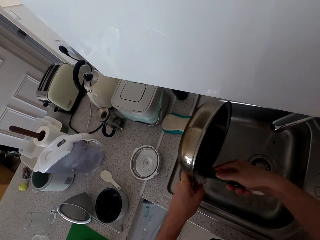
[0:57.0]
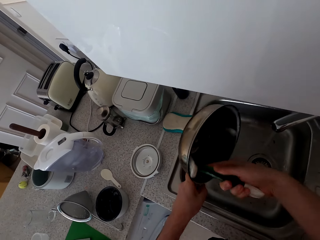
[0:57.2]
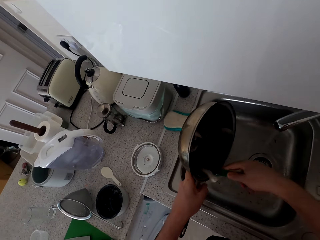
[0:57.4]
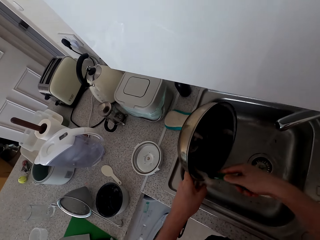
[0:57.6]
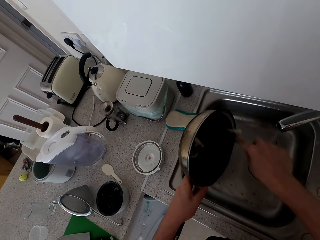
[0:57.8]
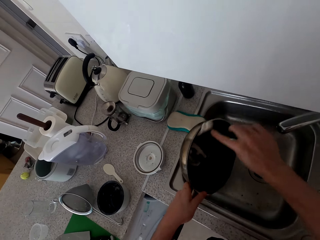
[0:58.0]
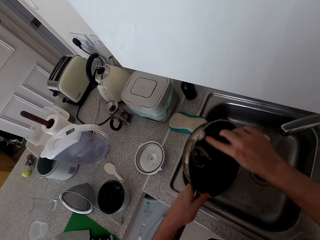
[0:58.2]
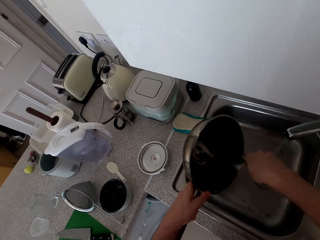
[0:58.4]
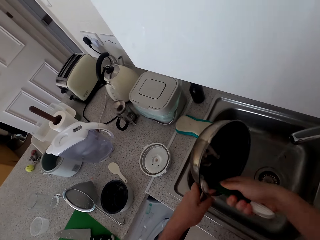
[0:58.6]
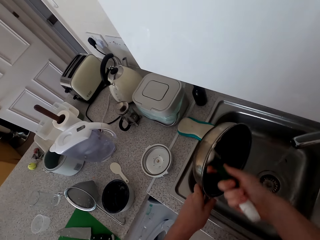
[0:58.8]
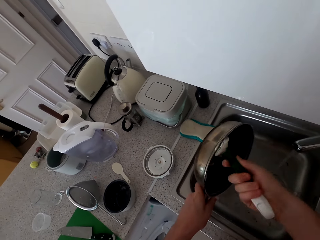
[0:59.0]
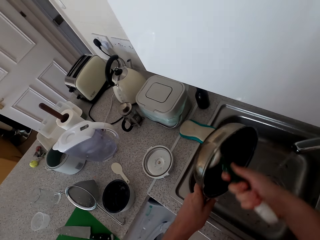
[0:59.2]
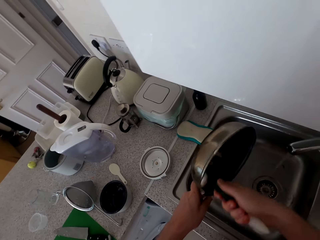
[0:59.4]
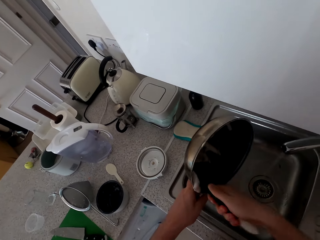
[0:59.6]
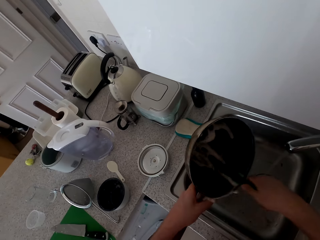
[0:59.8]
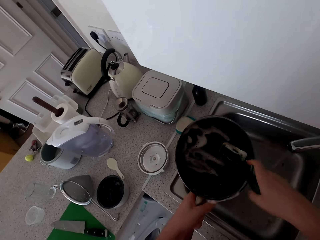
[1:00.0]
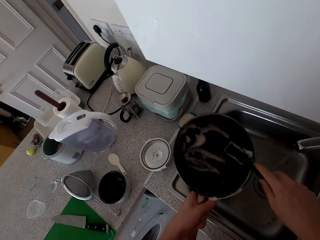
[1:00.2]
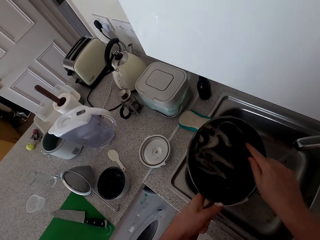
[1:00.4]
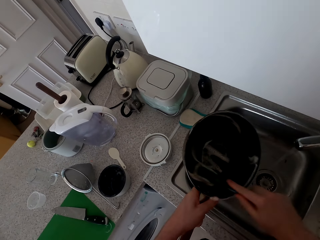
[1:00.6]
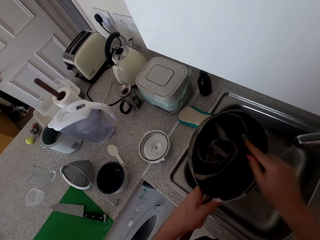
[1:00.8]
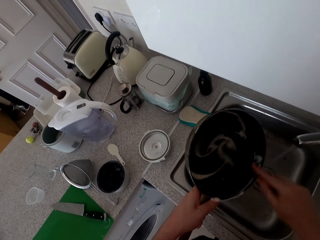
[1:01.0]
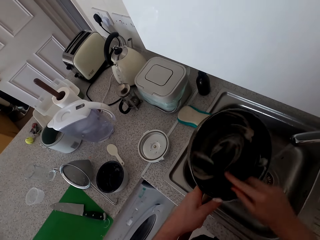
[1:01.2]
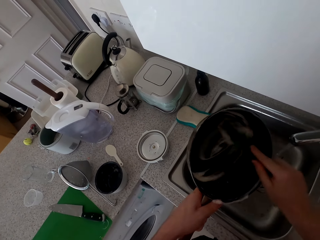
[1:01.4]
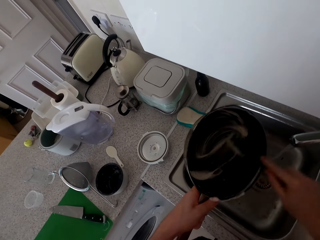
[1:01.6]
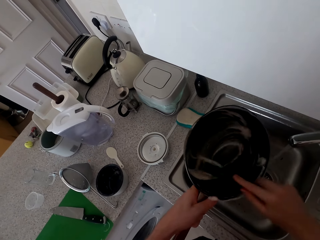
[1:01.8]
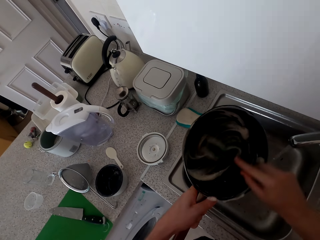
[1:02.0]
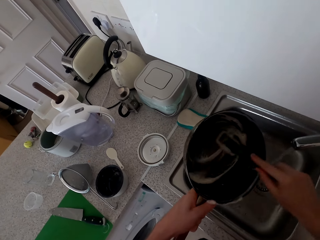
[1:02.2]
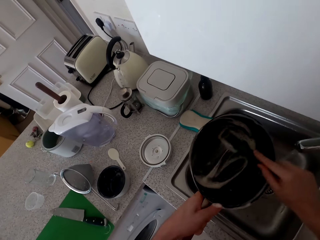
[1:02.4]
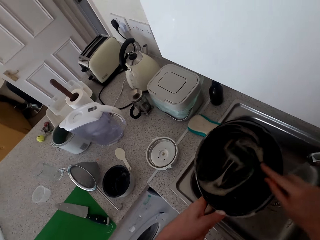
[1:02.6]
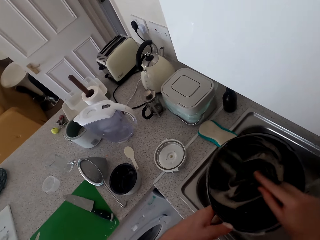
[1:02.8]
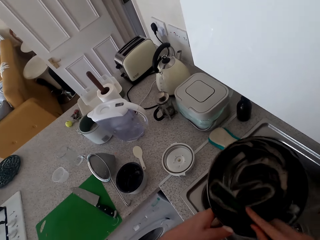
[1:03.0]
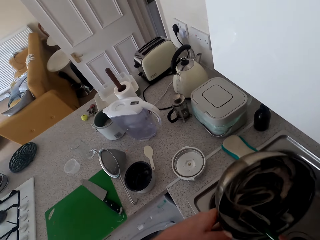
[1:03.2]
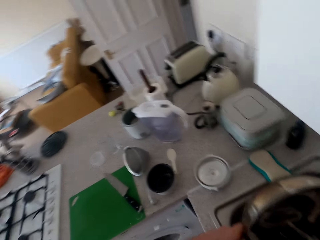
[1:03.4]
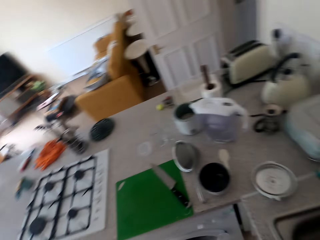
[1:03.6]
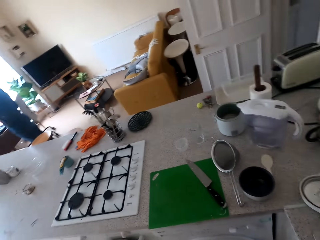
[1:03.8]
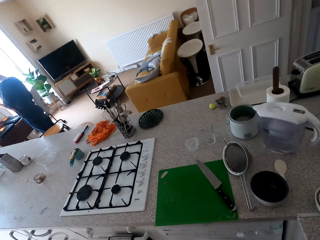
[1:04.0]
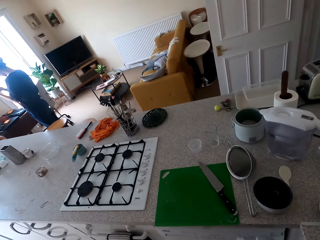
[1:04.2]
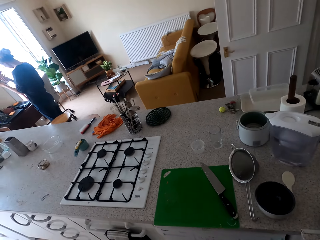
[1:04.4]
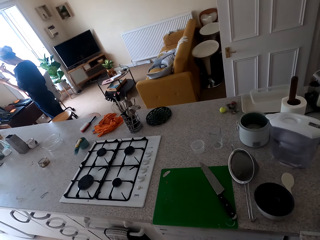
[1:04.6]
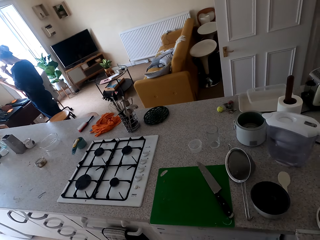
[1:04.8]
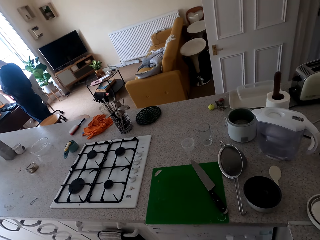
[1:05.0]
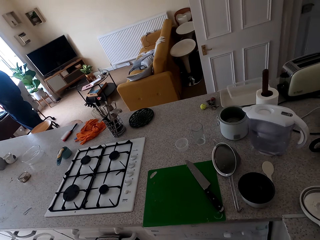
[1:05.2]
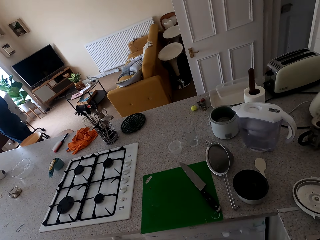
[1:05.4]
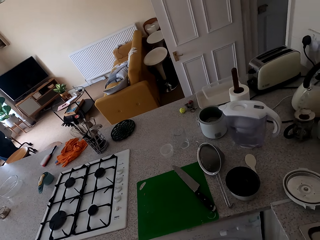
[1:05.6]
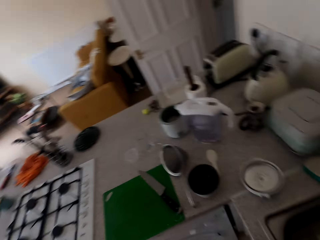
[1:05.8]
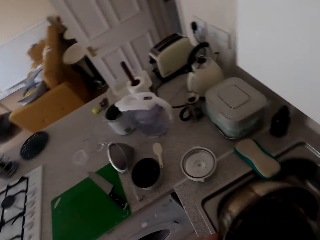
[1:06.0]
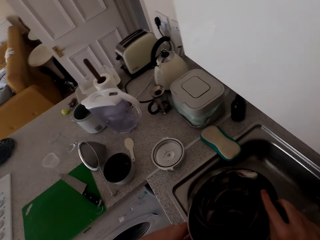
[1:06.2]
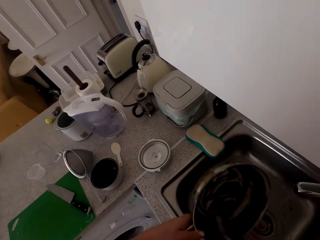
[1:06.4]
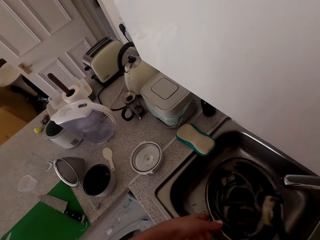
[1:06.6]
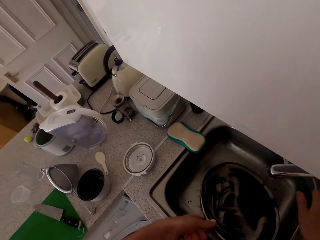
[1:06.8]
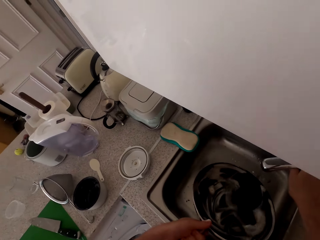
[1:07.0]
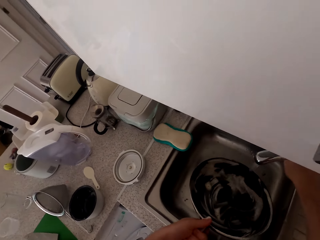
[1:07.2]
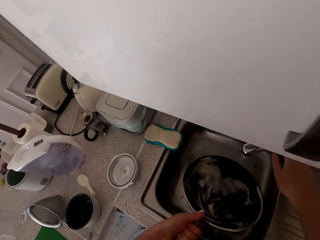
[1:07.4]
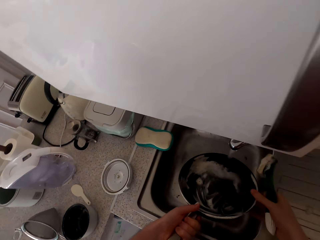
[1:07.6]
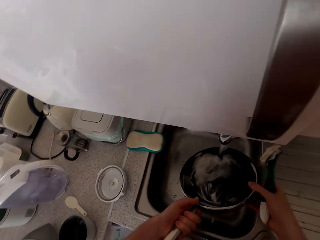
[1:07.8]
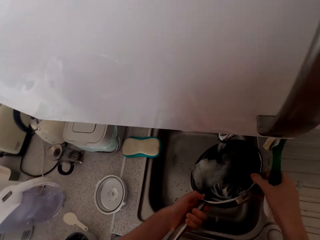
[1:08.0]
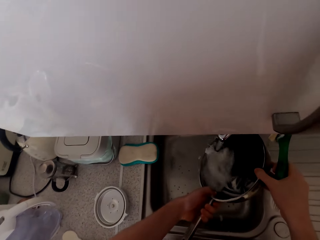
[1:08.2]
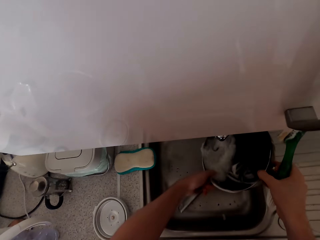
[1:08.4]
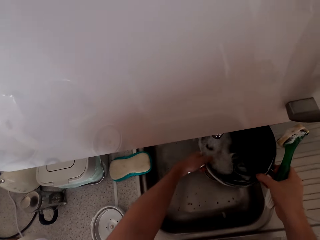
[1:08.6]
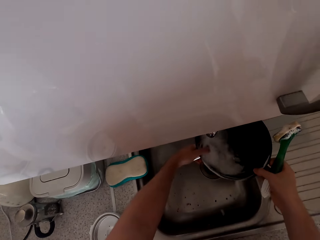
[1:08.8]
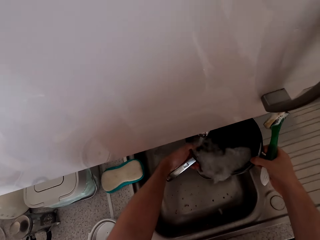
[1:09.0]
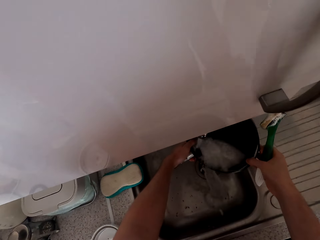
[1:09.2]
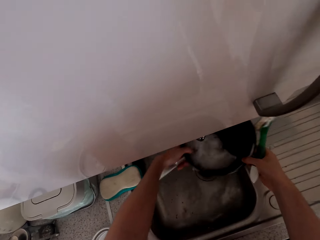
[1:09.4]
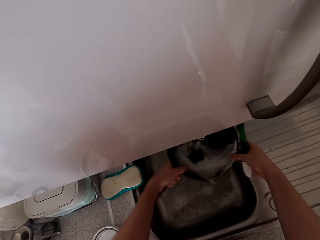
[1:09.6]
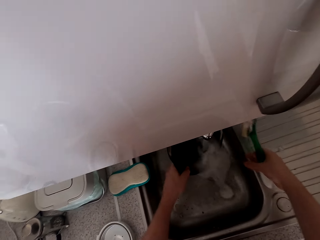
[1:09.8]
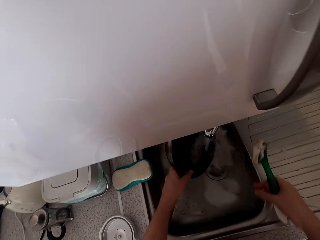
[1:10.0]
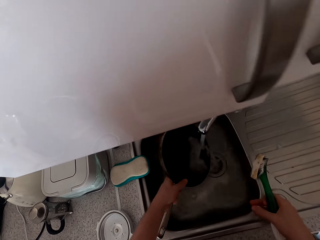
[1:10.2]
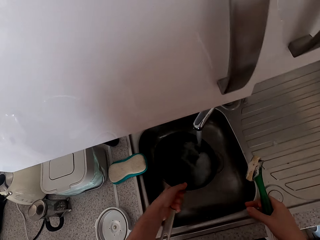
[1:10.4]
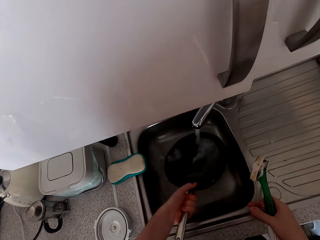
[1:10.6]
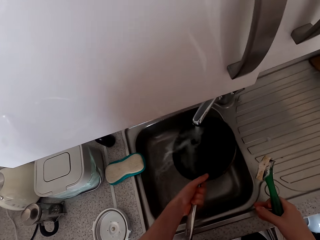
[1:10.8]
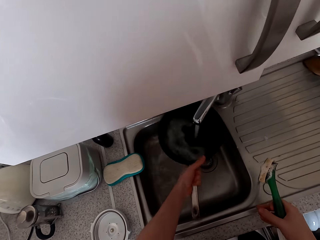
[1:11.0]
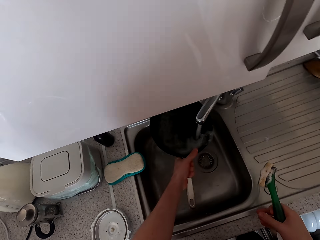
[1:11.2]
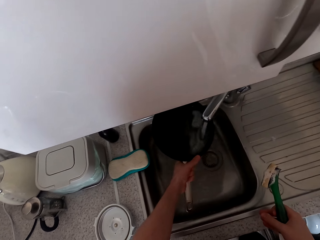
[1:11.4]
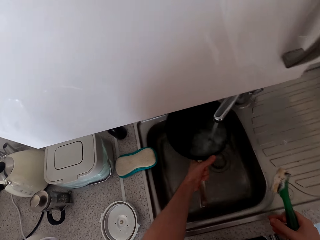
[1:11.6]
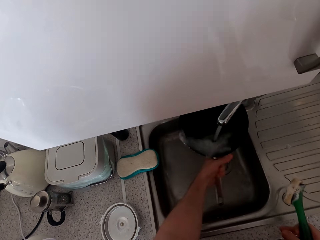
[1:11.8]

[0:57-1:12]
The camera wearer looks at a woman. They run water in the cooking pan and rinse the cooking pan.

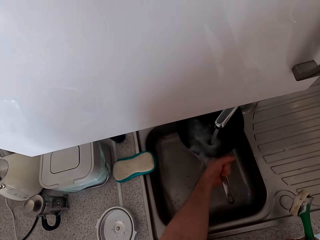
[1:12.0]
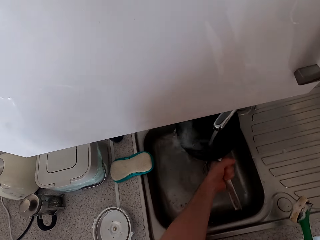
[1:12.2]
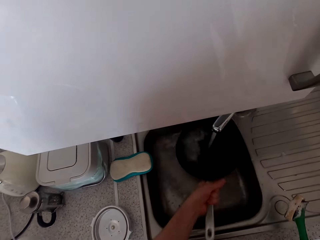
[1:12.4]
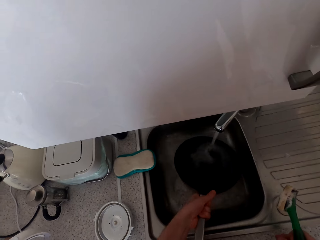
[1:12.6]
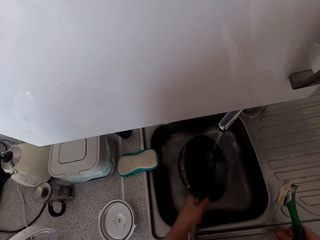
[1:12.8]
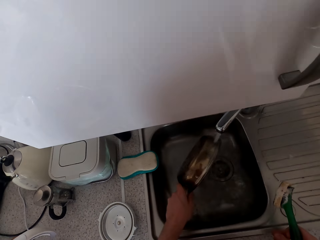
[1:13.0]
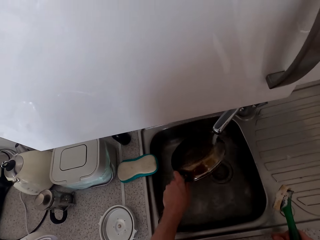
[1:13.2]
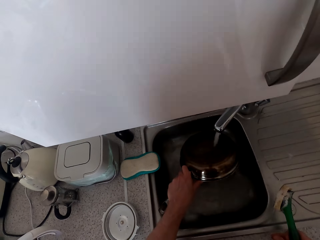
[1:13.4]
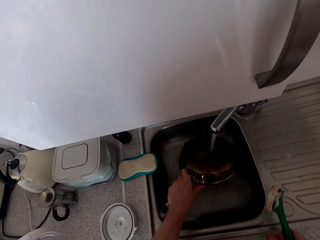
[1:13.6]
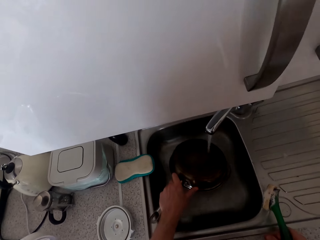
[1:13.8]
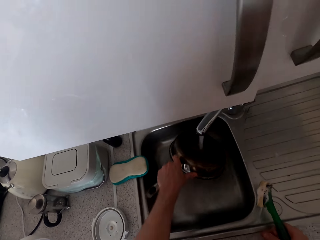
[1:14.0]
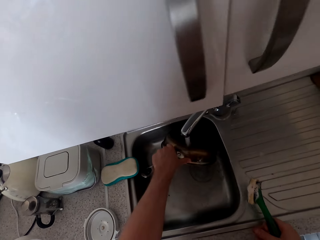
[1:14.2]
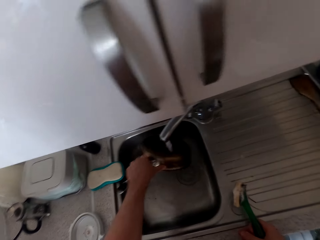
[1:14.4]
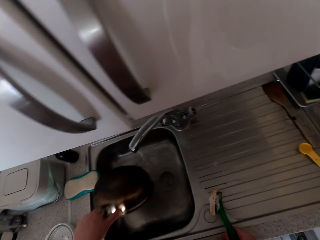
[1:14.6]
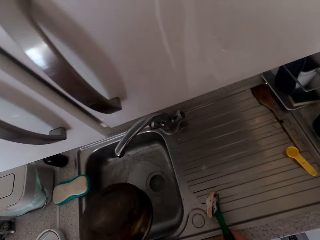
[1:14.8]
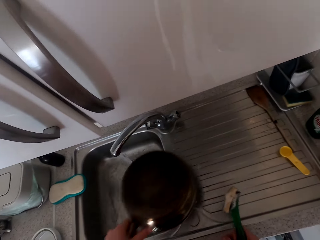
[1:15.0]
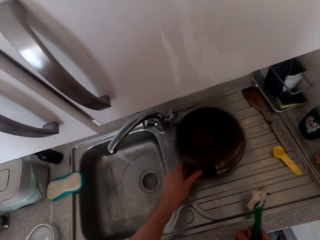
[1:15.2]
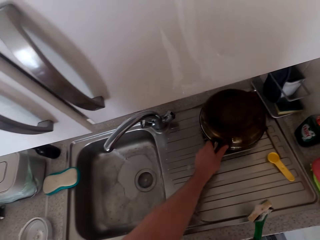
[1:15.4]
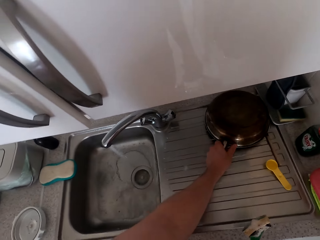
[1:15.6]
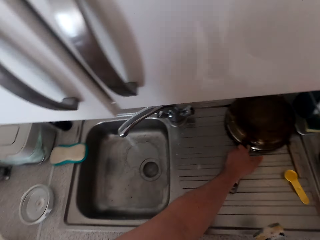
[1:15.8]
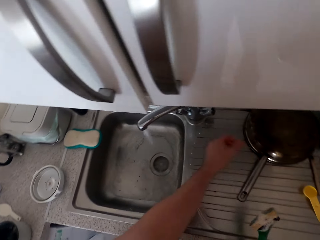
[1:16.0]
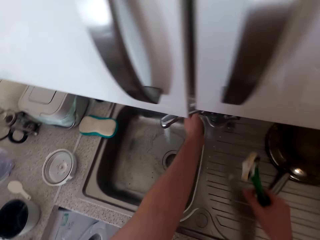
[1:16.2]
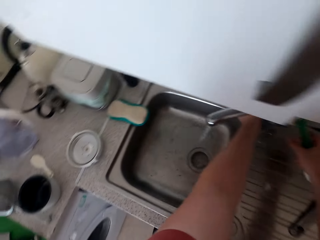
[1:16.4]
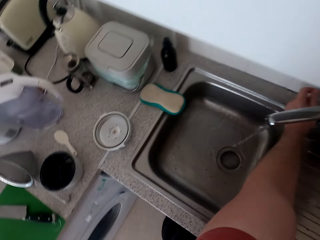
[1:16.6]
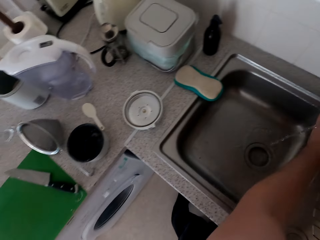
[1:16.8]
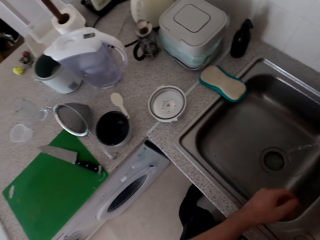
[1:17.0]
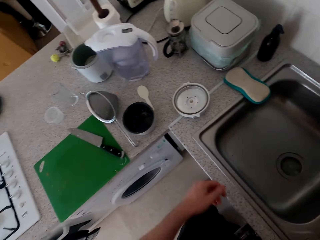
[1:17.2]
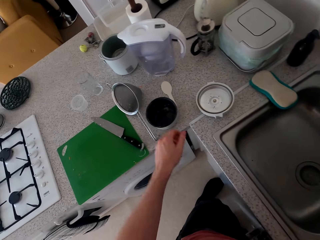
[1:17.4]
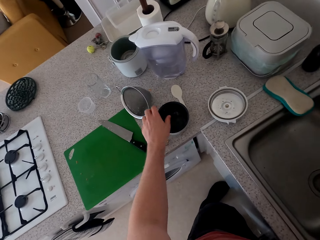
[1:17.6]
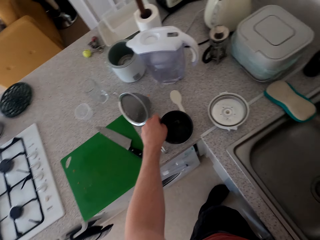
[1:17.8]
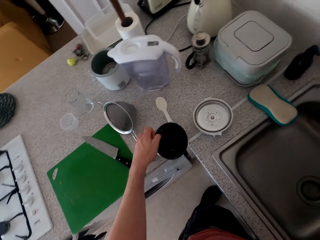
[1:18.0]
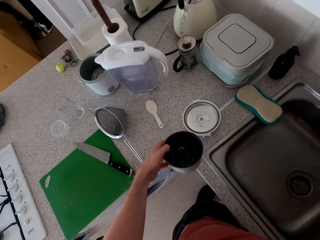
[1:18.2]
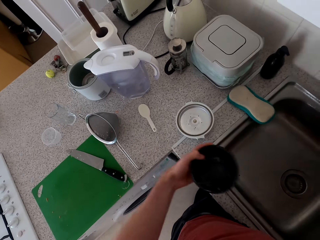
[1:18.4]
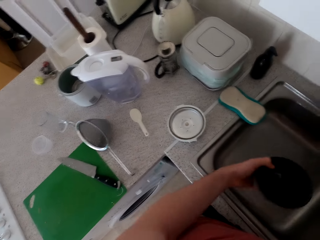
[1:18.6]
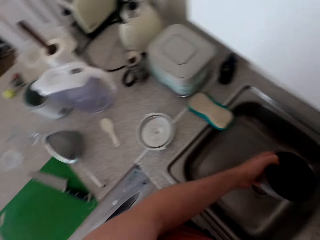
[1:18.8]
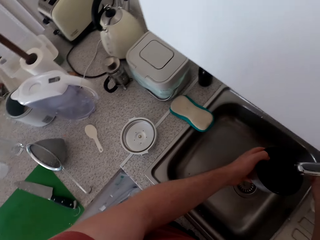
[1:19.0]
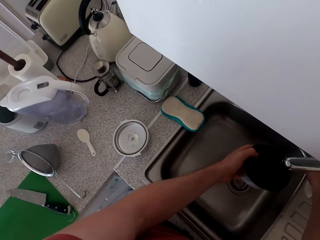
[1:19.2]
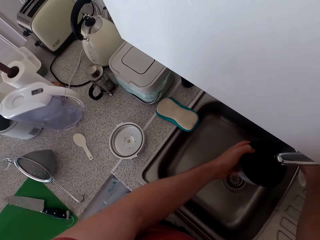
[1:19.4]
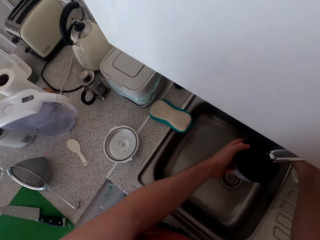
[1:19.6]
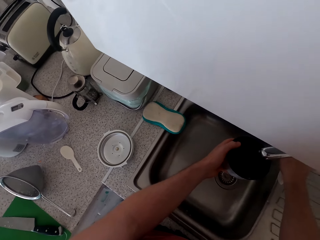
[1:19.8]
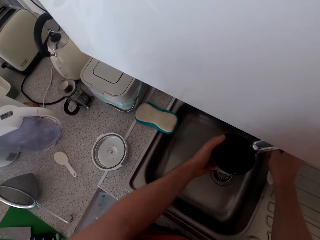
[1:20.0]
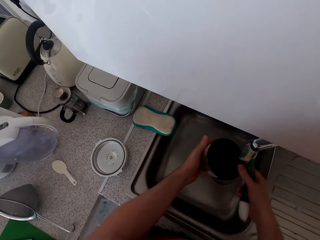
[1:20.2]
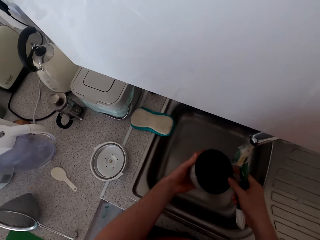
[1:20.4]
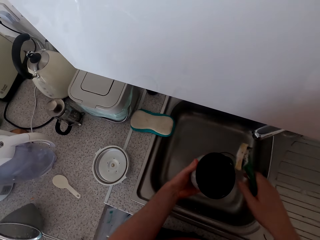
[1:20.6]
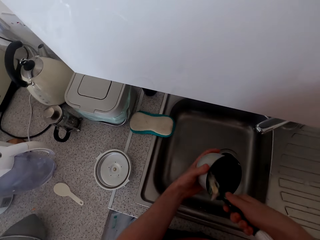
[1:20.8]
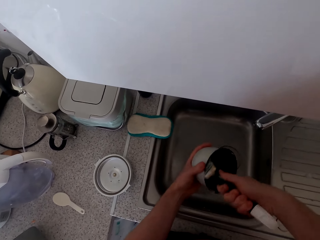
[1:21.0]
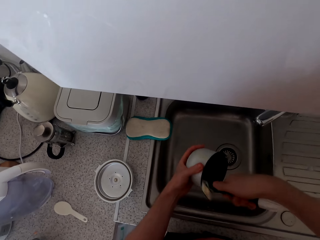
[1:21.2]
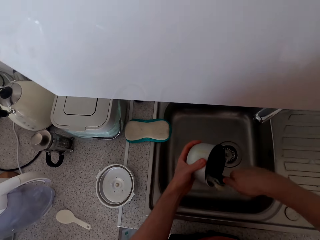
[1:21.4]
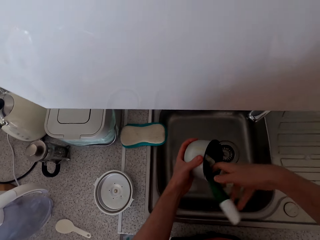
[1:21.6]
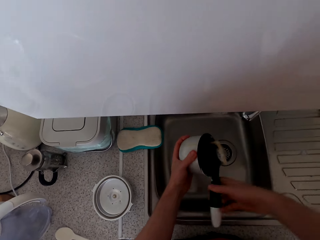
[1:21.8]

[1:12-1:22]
The camera wearer puts a cooking pan on the sink. They close the tap, take a bowl, run water in the bowl and wash the bowl.
